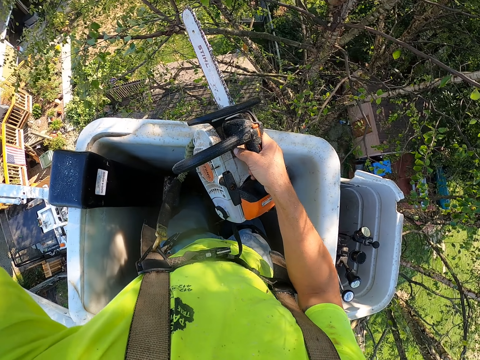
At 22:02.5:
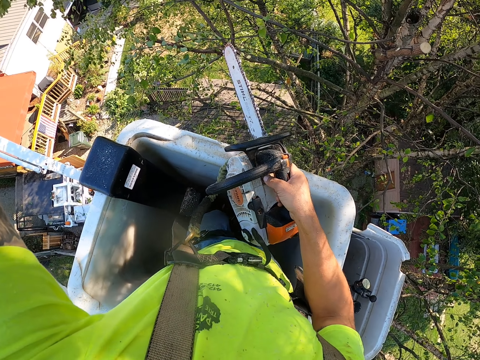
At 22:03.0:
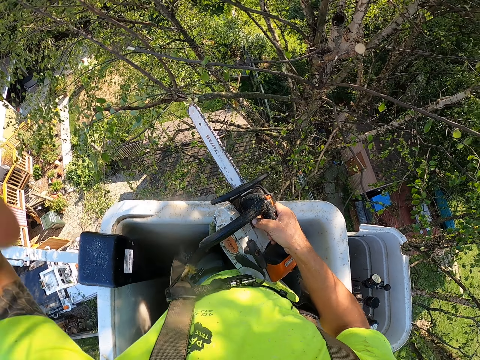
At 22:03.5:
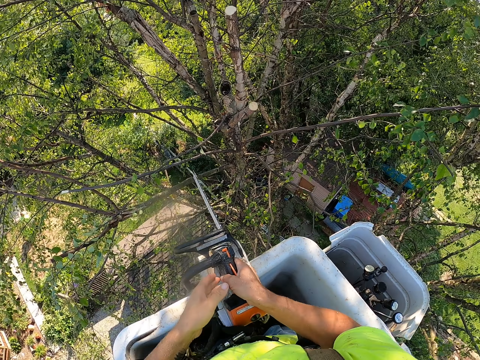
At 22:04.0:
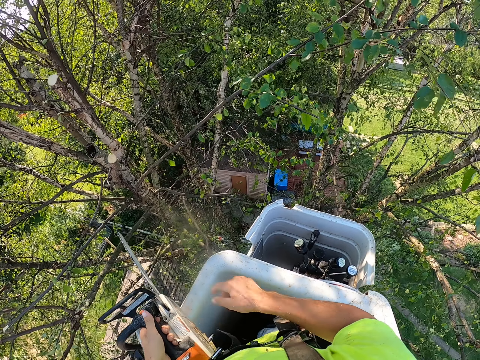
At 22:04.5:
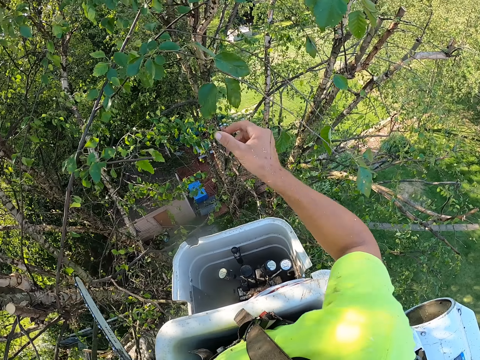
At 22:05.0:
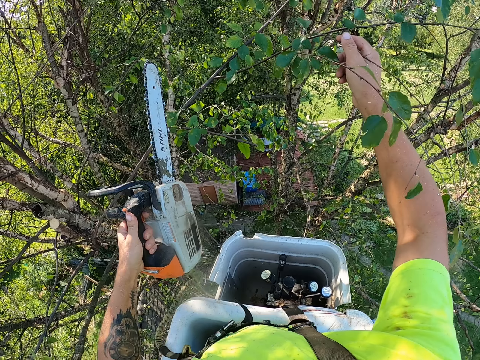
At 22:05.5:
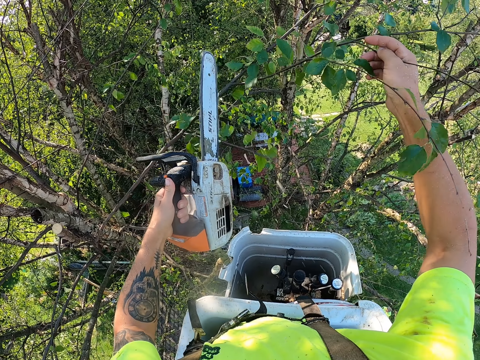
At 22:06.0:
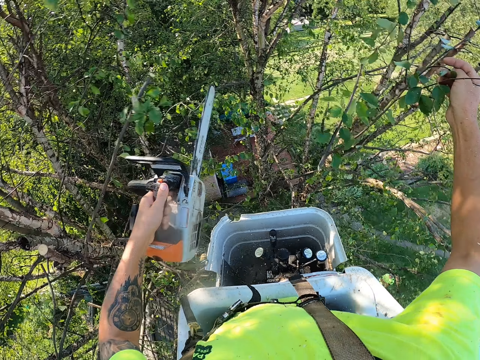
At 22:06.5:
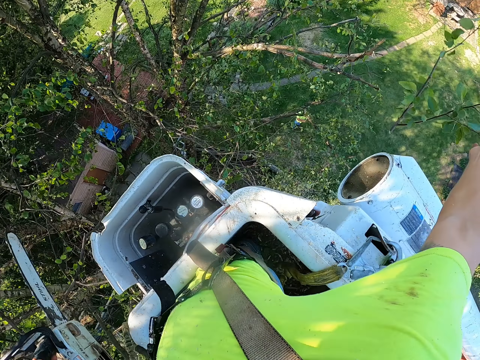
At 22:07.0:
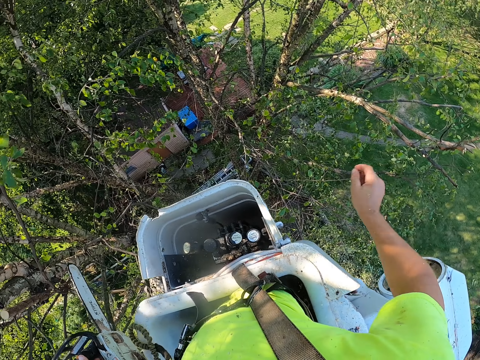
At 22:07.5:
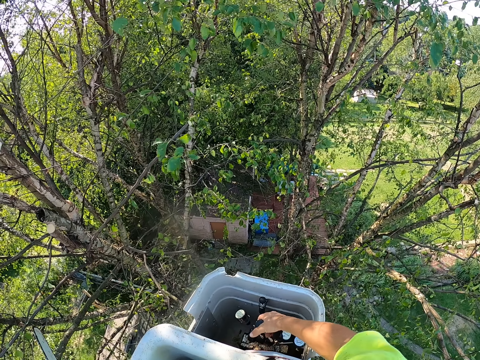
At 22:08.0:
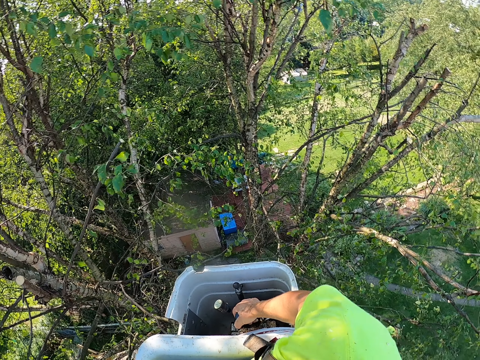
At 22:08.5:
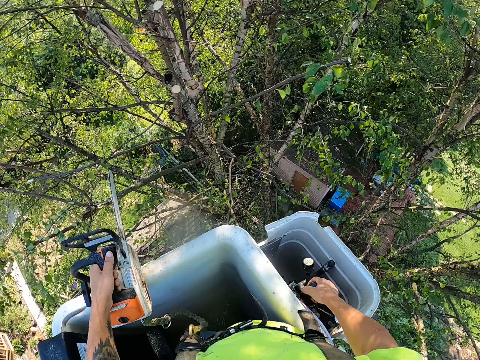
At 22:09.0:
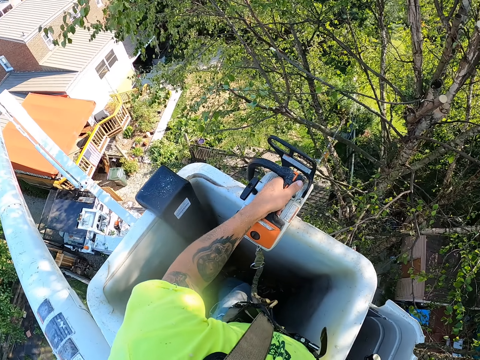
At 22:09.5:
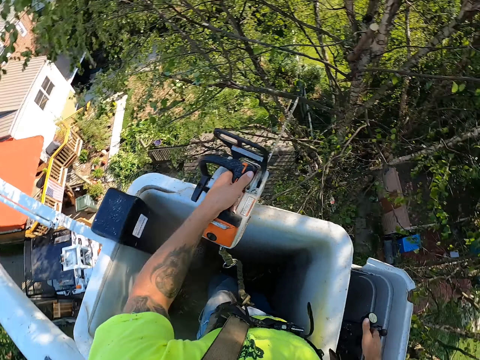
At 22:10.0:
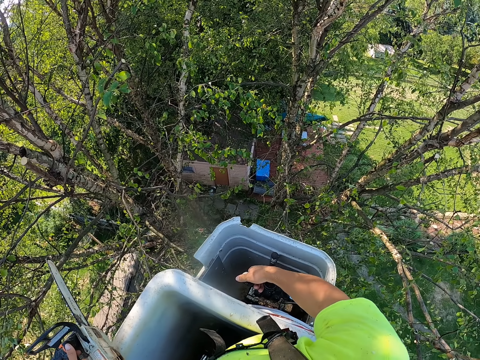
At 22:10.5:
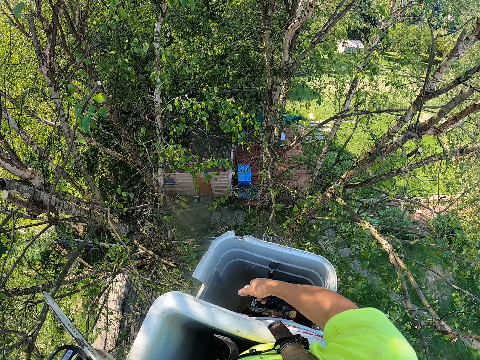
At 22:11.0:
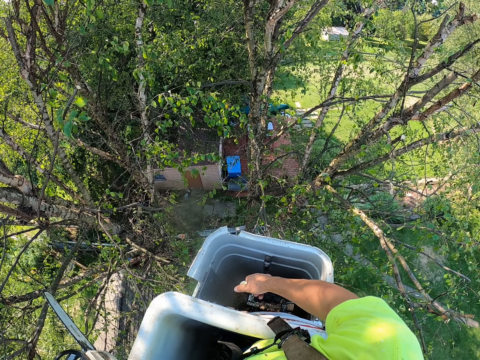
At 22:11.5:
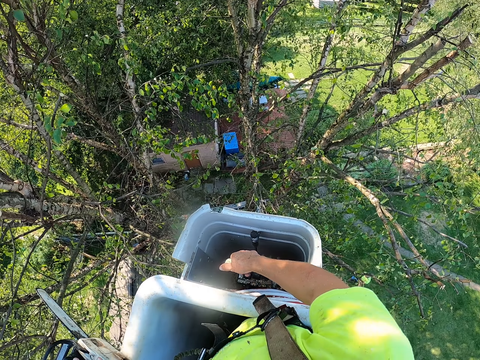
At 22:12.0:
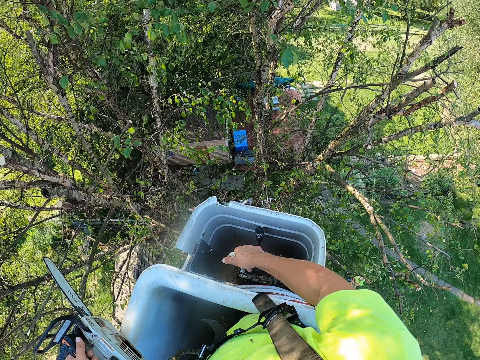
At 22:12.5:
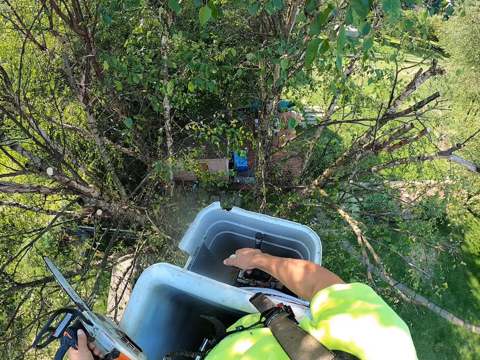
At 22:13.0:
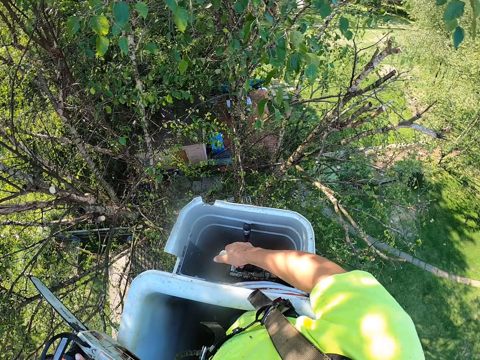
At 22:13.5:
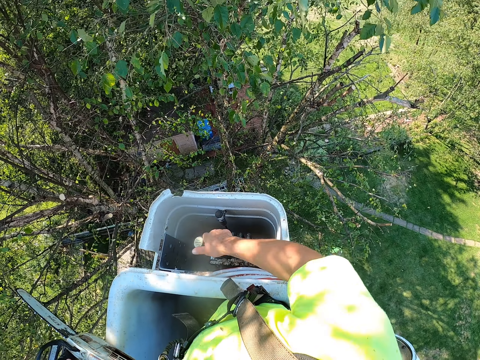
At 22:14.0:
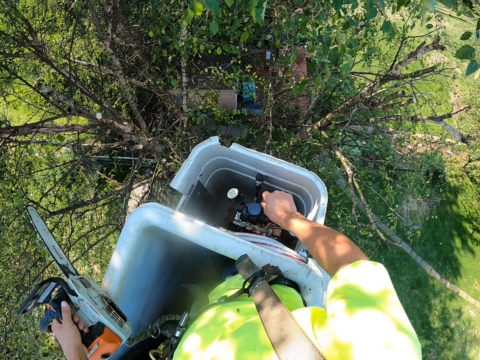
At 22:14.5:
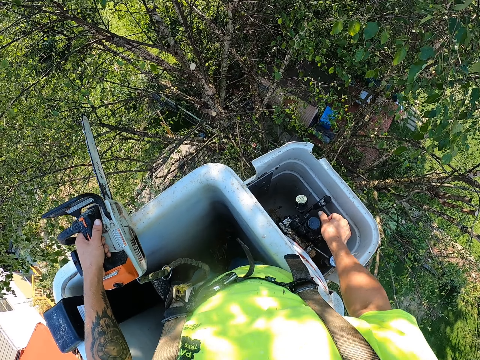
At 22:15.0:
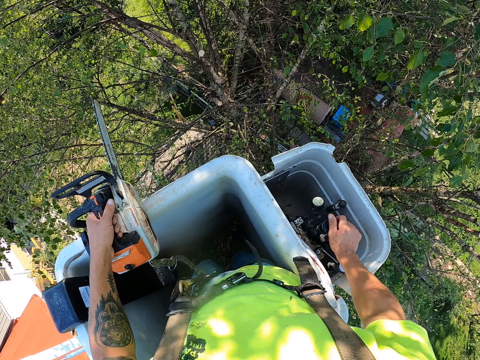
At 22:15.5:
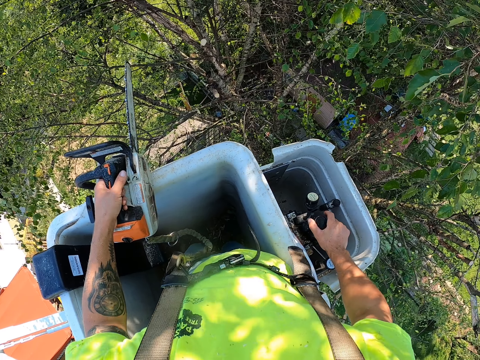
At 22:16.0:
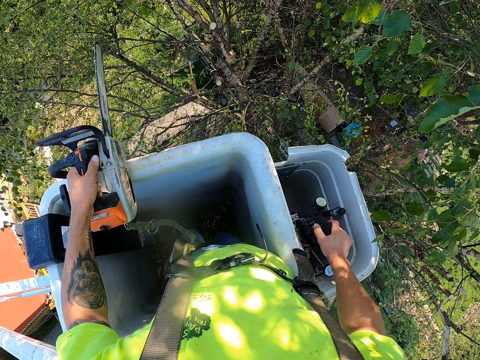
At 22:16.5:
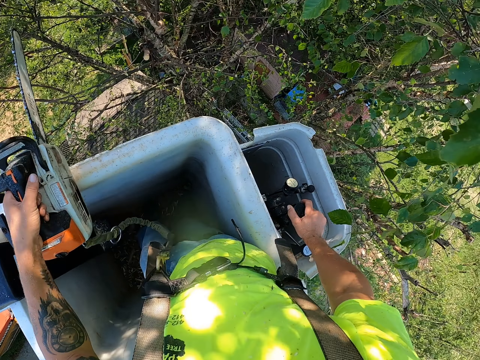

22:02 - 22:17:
The camera wearer adjusts the headphone. He transfers the chain saw from his right hand to his left hand. He holds a tree branch on the tree with his right hand. He cuts the tree branch from the tree with the chain saw in his left hand. He throws the tree branch in his right hand to the ground. He operates the tree bucket truck with his right hand. He adjusts the lift.

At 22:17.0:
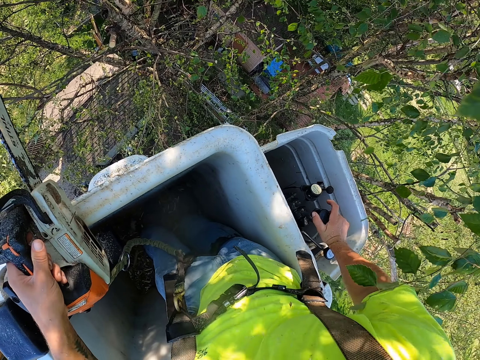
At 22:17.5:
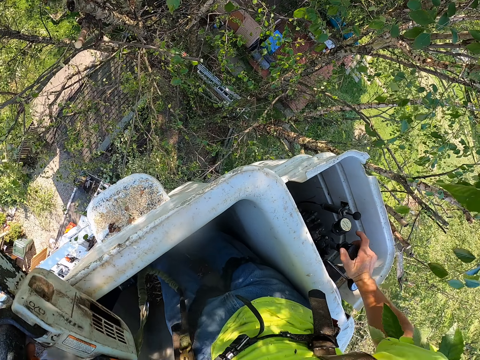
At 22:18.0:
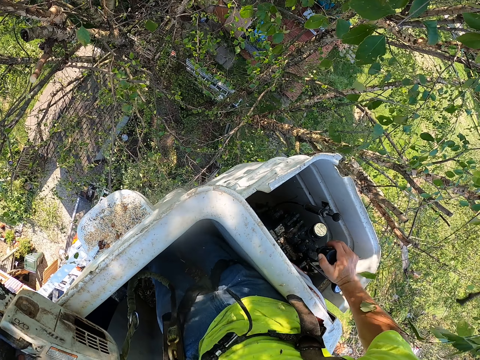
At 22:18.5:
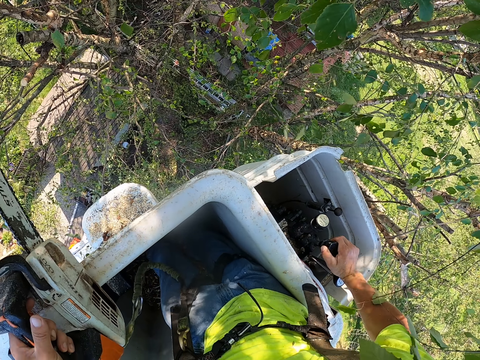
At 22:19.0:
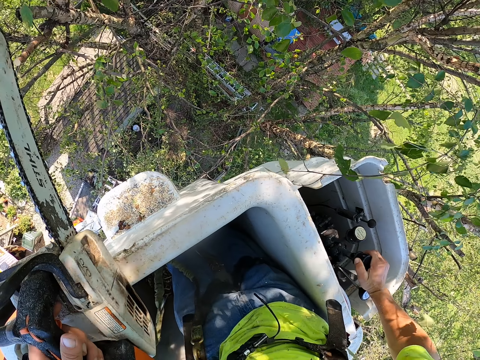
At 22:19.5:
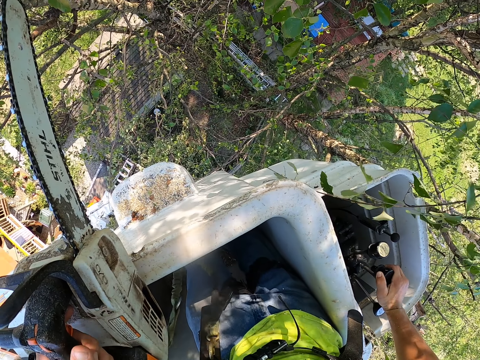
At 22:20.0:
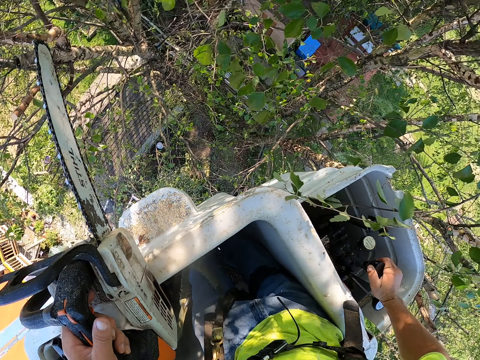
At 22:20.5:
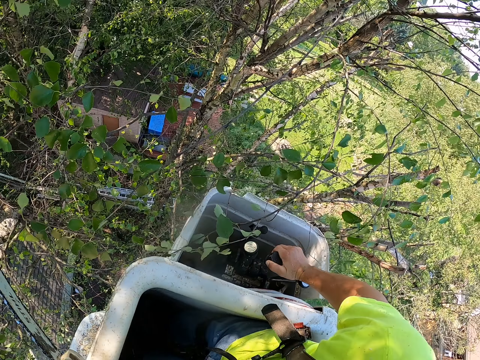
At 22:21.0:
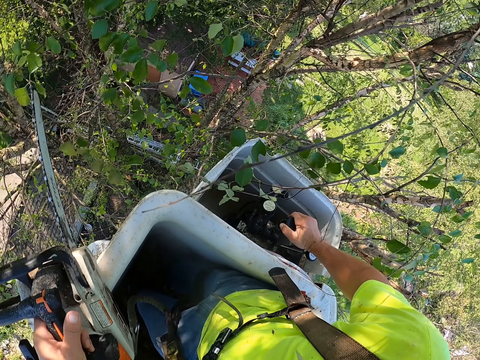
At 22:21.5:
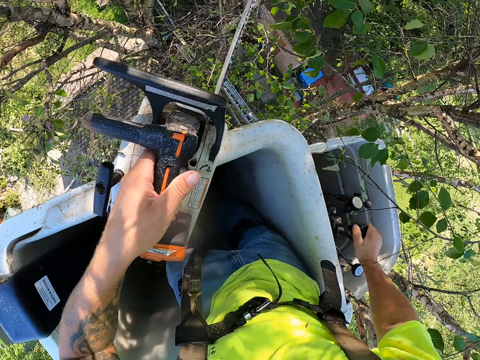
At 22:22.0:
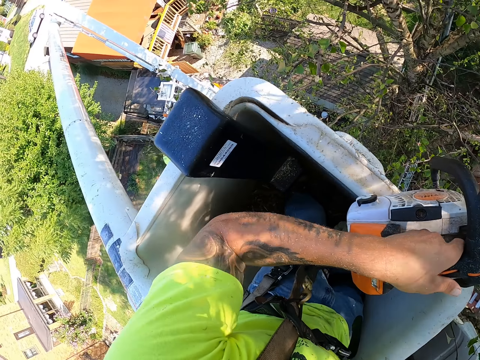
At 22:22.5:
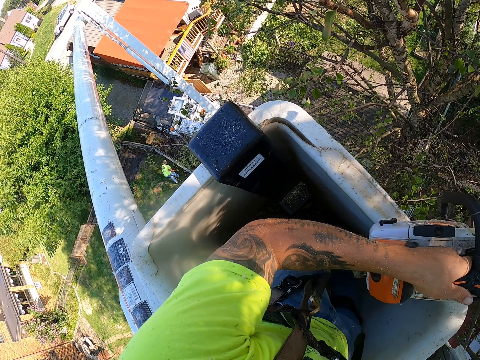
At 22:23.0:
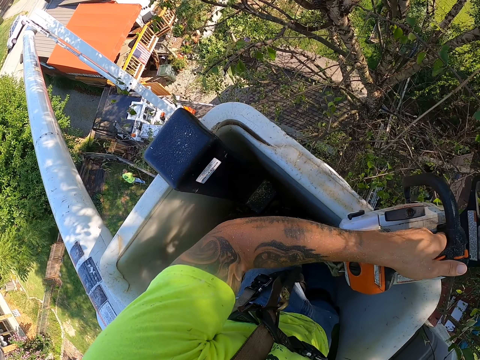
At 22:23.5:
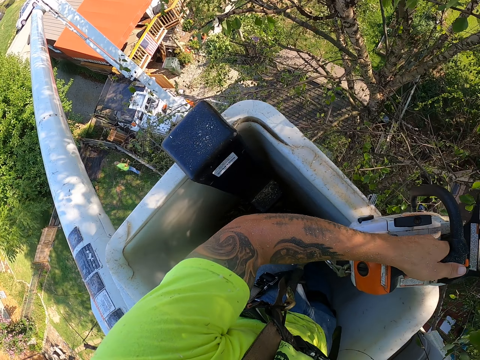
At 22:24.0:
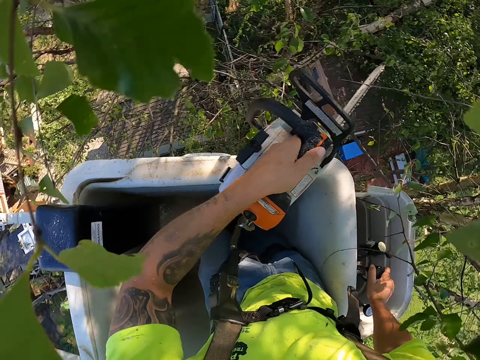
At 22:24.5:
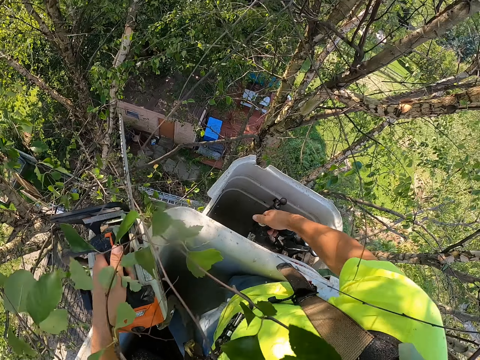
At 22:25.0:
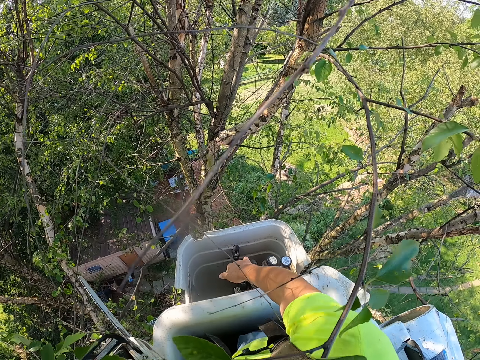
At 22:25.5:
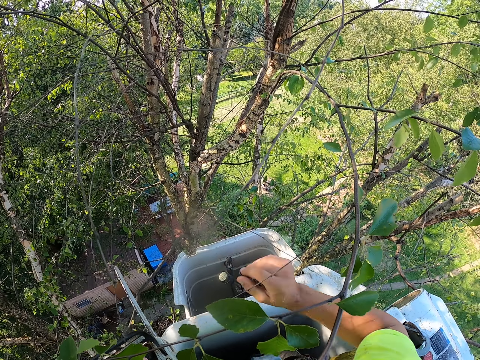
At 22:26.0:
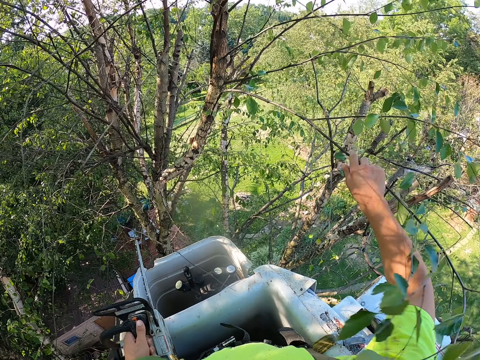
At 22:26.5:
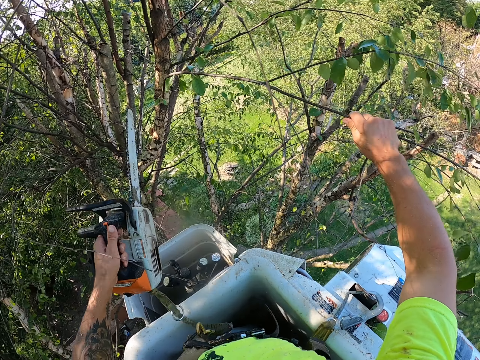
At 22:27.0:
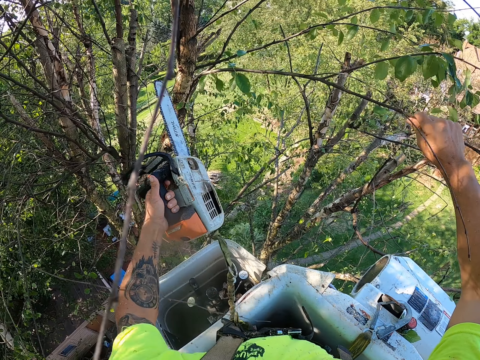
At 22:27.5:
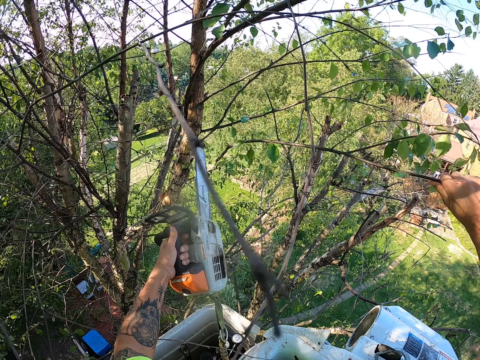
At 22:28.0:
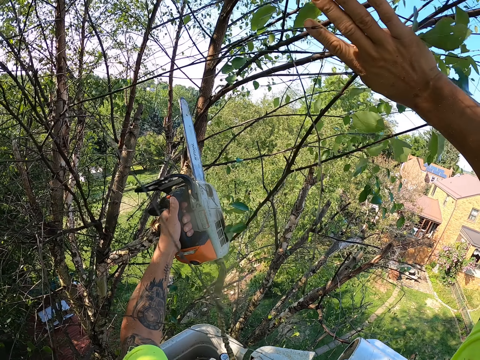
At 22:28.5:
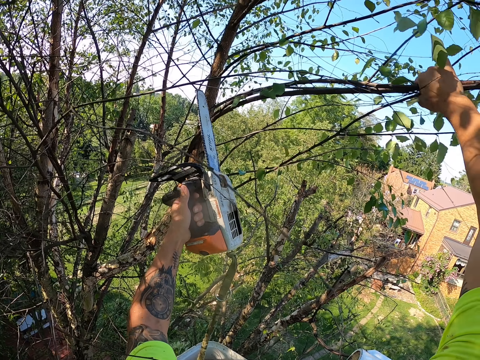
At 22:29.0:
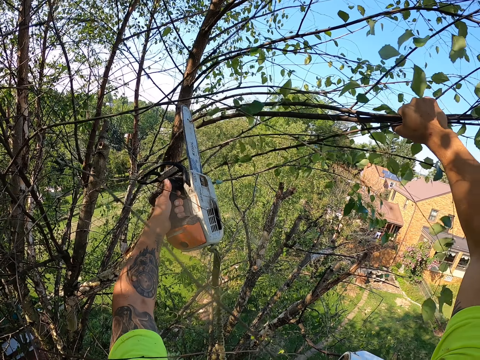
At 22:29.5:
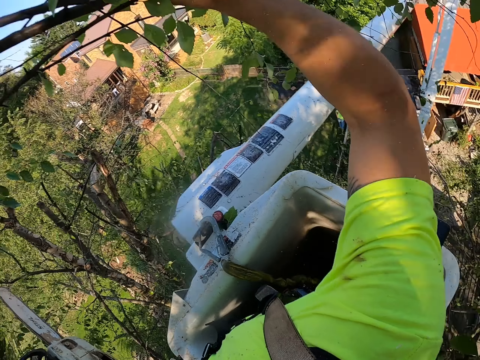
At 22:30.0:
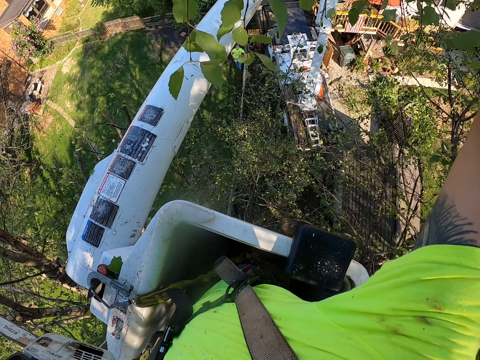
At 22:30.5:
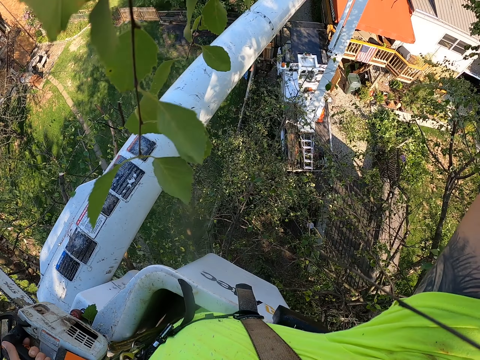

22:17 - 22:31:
The camera wearer holds a tree branch on the tree with his right hand. He cuts the tree branch from the tree with the chain saw in his left hand. He holds a tree branch on the tree with his right hand. He cuts the tree branch from the tree with the chain saw in his left hand.
